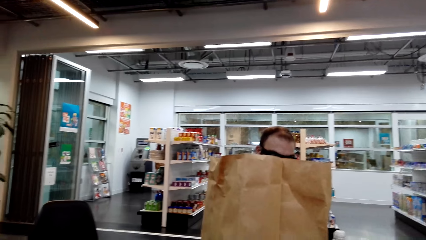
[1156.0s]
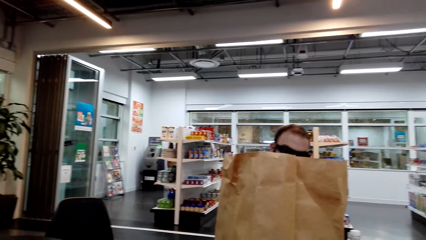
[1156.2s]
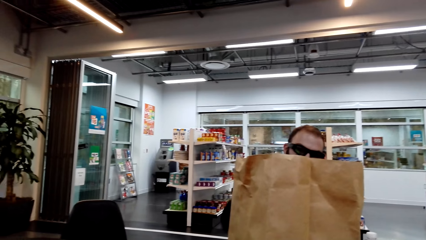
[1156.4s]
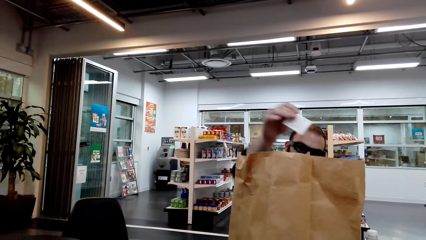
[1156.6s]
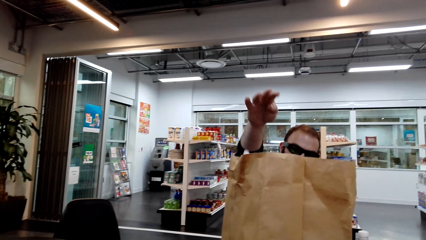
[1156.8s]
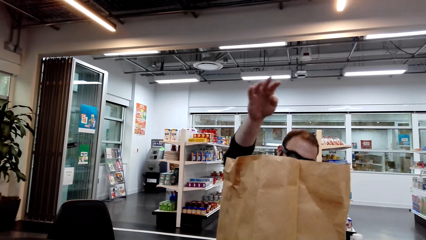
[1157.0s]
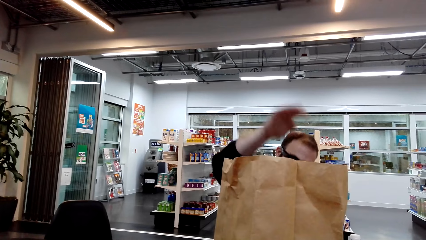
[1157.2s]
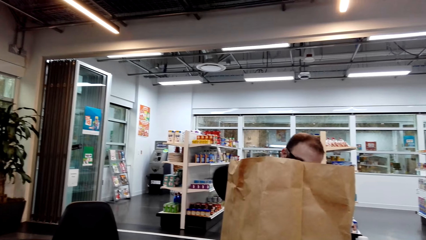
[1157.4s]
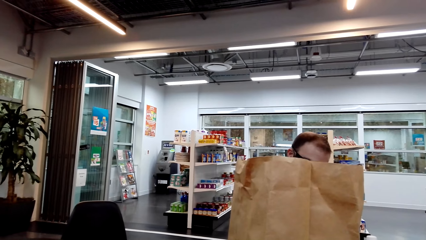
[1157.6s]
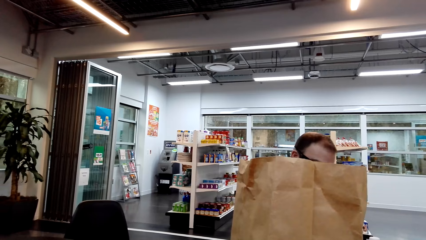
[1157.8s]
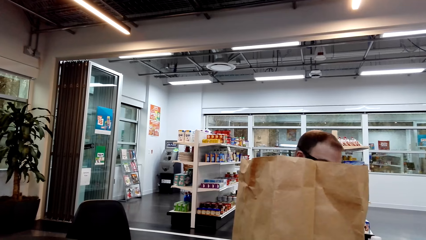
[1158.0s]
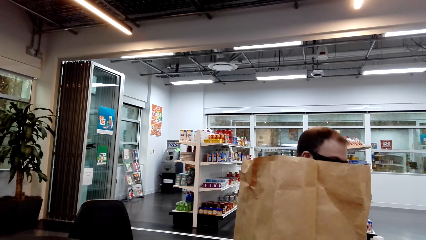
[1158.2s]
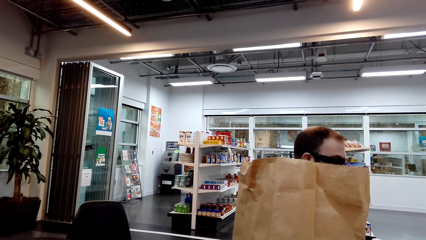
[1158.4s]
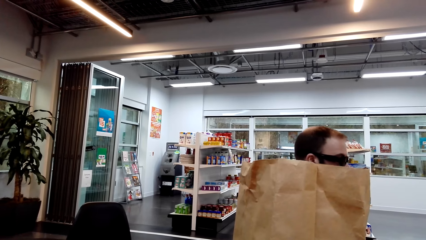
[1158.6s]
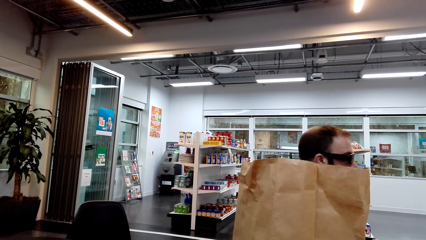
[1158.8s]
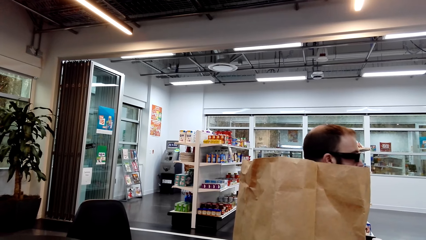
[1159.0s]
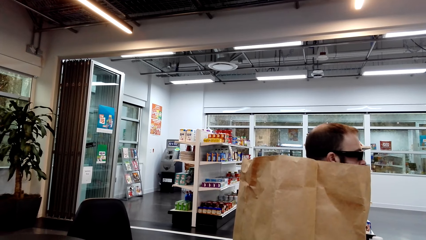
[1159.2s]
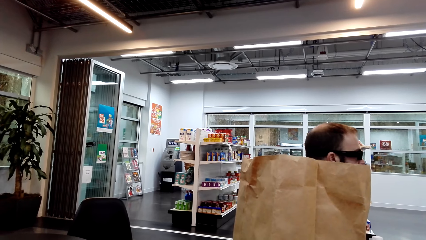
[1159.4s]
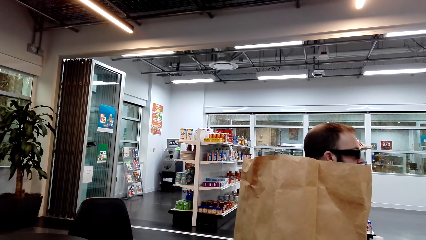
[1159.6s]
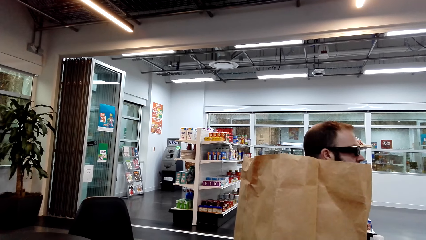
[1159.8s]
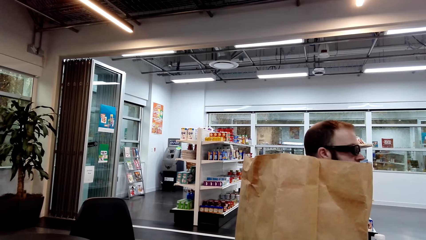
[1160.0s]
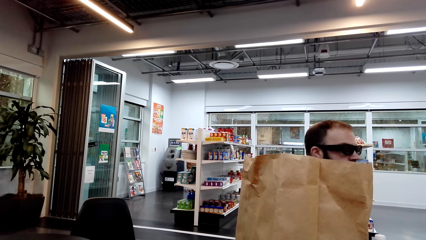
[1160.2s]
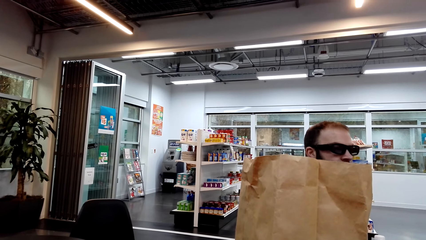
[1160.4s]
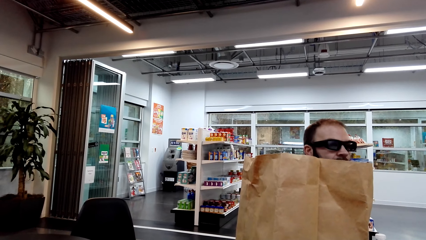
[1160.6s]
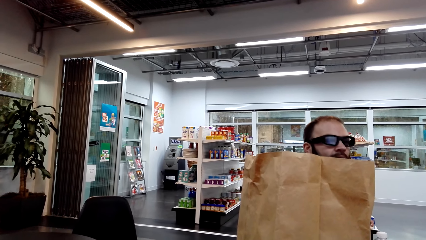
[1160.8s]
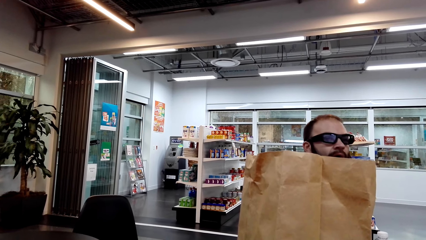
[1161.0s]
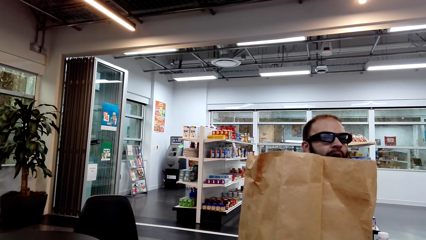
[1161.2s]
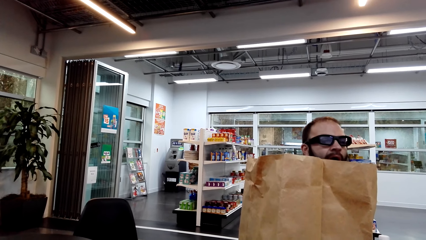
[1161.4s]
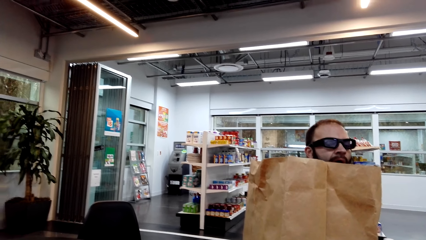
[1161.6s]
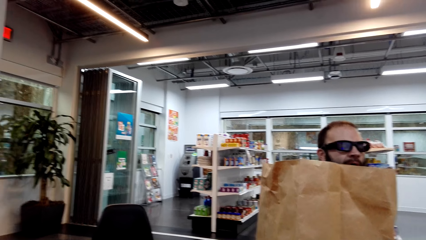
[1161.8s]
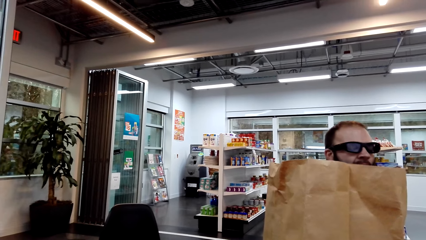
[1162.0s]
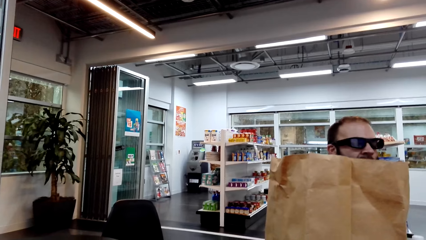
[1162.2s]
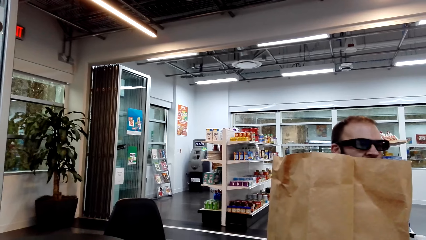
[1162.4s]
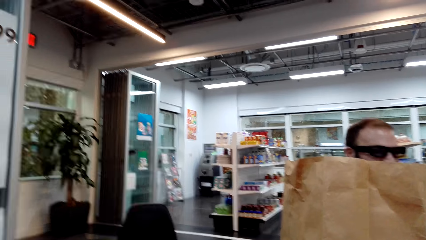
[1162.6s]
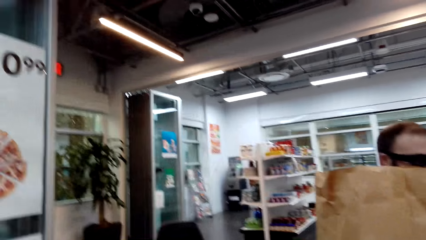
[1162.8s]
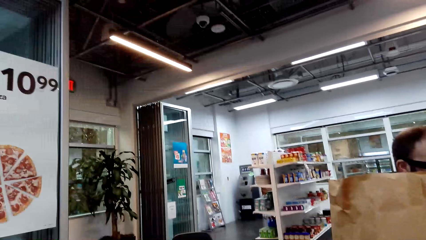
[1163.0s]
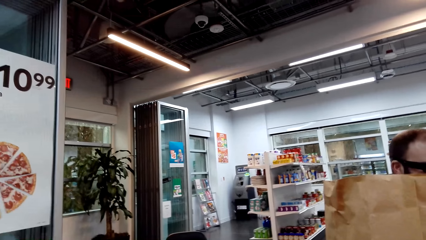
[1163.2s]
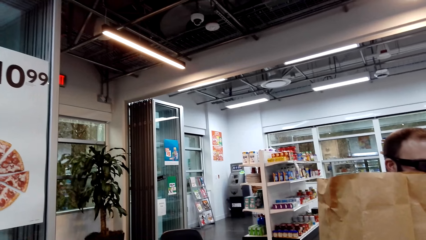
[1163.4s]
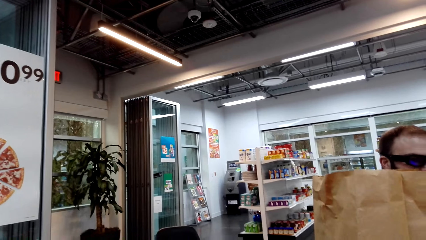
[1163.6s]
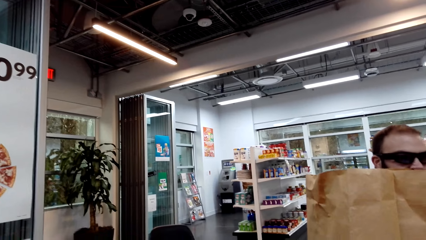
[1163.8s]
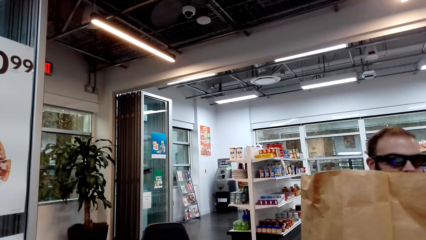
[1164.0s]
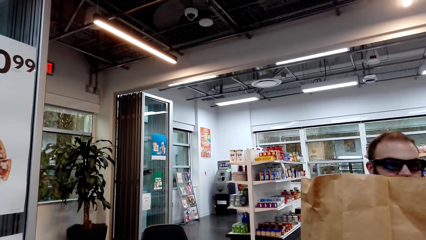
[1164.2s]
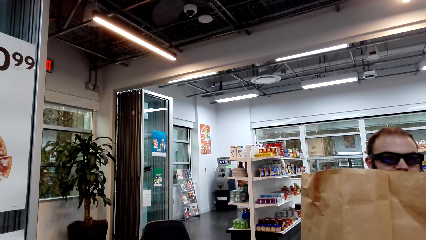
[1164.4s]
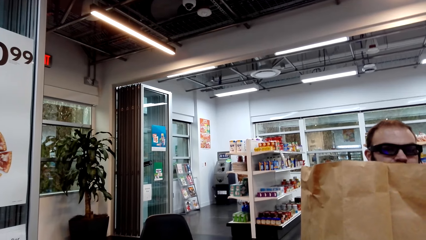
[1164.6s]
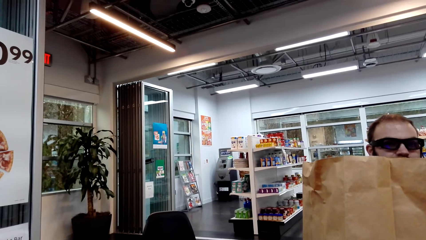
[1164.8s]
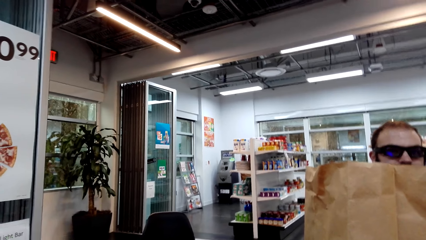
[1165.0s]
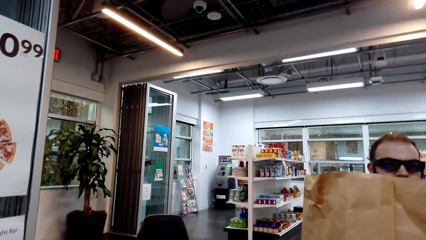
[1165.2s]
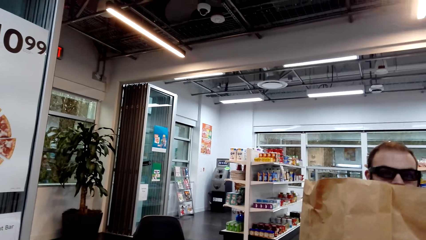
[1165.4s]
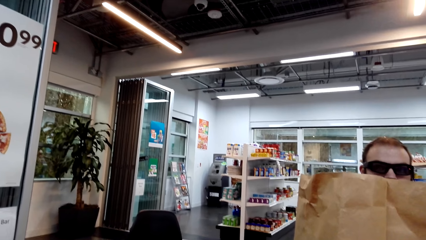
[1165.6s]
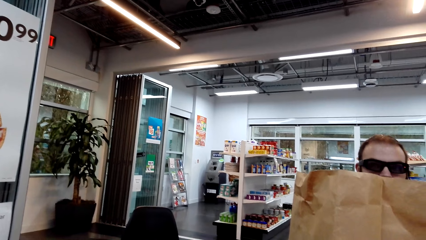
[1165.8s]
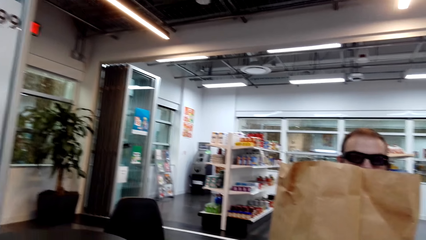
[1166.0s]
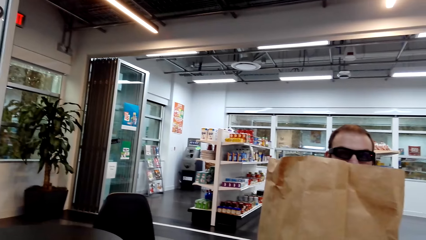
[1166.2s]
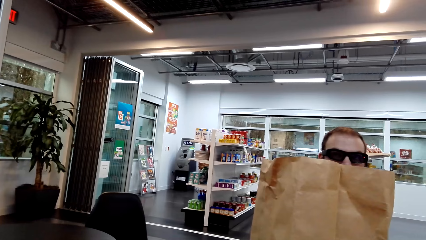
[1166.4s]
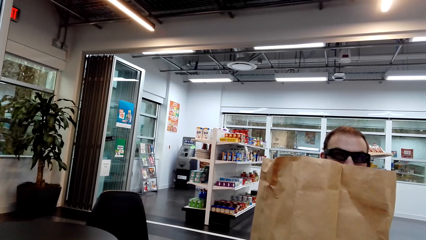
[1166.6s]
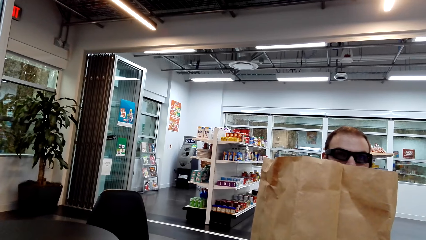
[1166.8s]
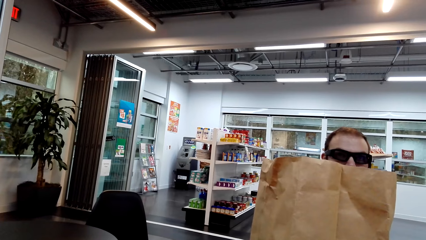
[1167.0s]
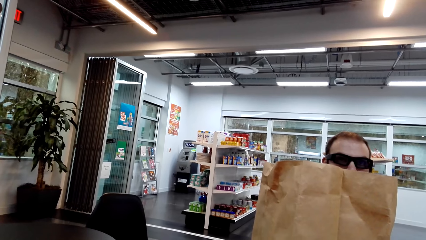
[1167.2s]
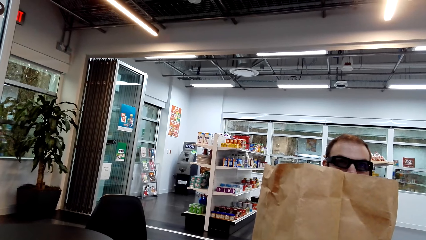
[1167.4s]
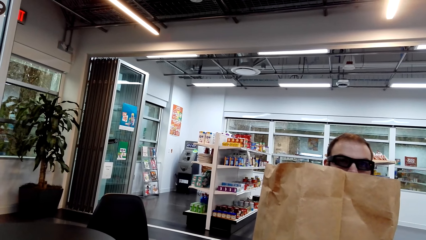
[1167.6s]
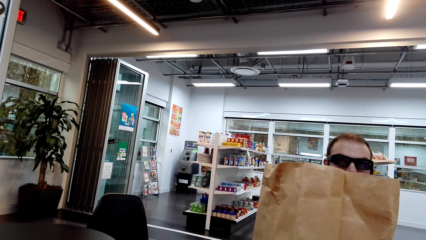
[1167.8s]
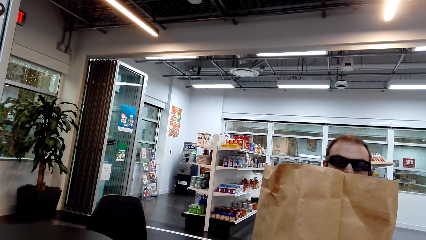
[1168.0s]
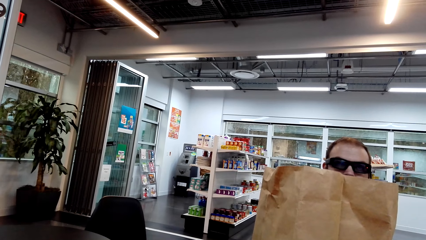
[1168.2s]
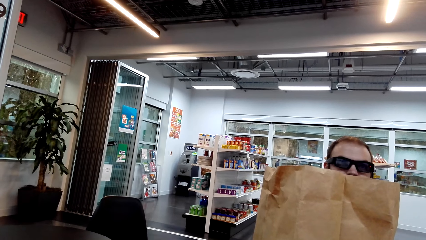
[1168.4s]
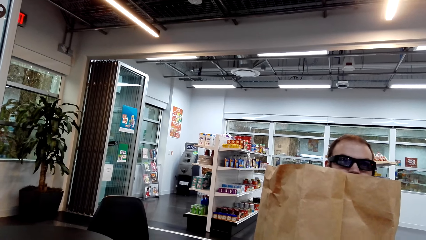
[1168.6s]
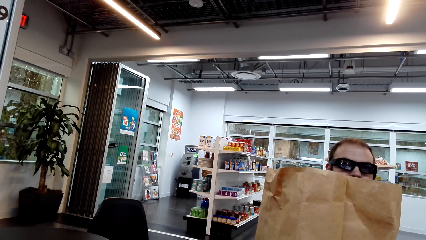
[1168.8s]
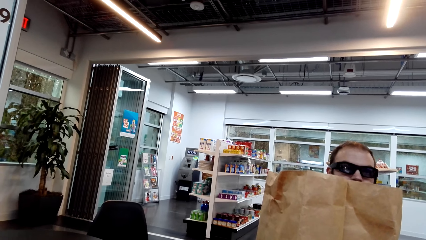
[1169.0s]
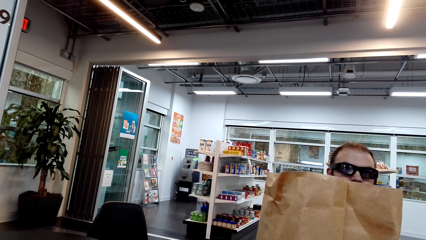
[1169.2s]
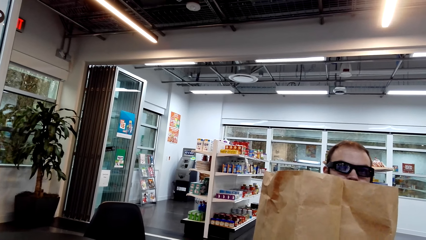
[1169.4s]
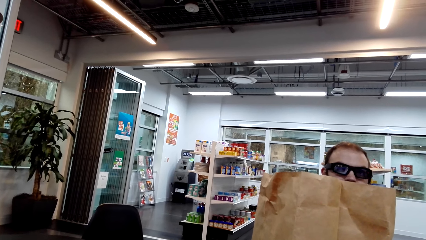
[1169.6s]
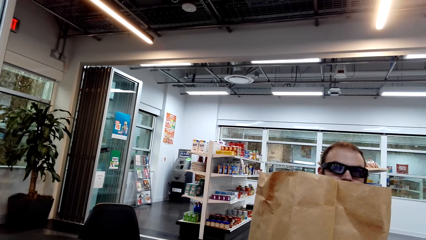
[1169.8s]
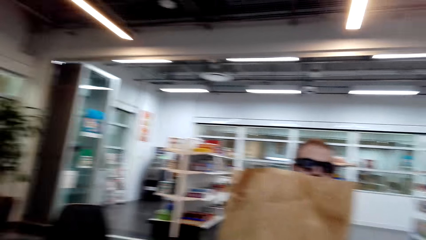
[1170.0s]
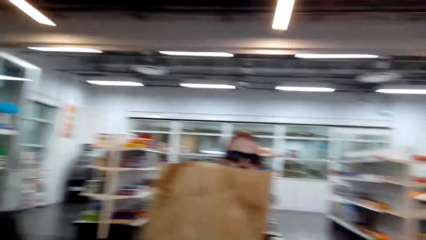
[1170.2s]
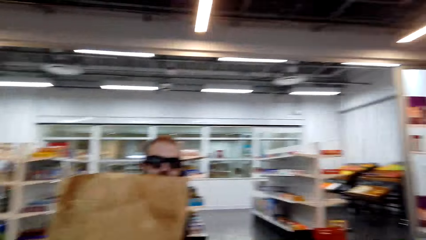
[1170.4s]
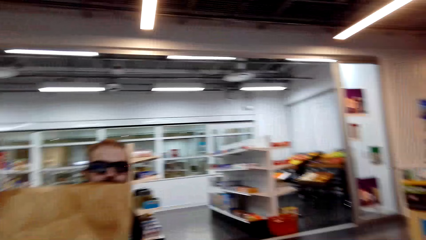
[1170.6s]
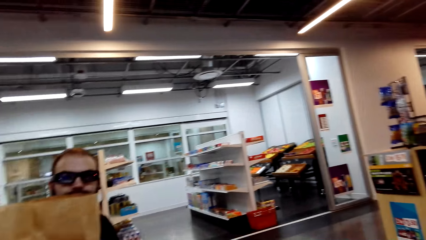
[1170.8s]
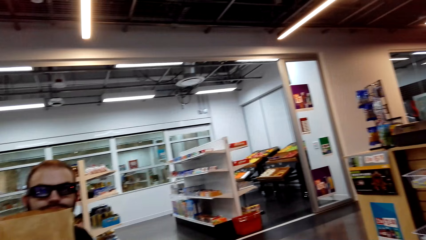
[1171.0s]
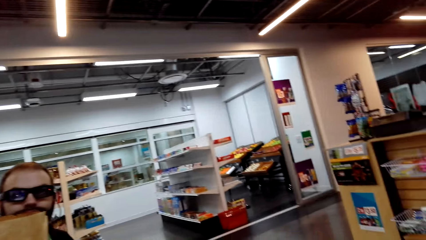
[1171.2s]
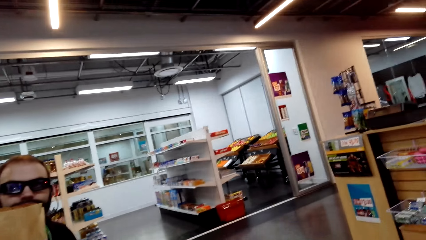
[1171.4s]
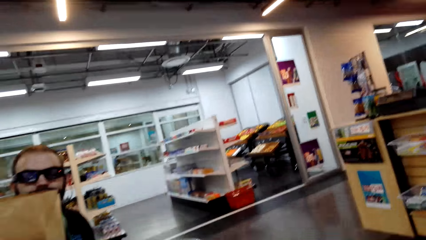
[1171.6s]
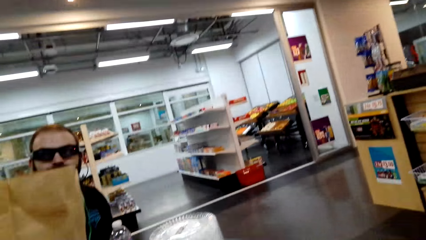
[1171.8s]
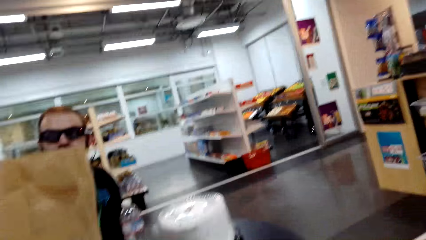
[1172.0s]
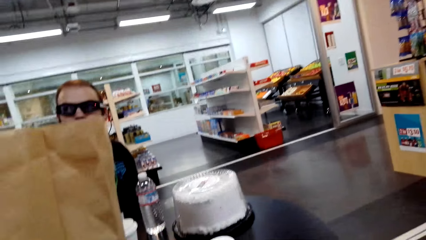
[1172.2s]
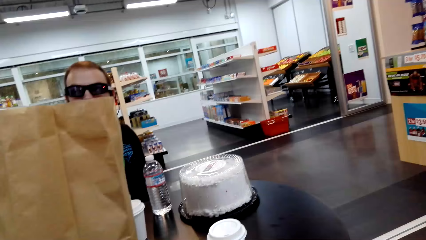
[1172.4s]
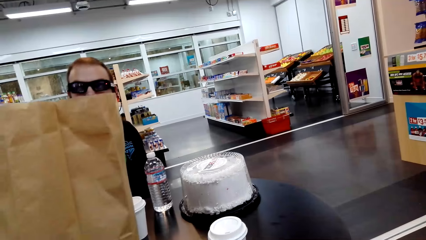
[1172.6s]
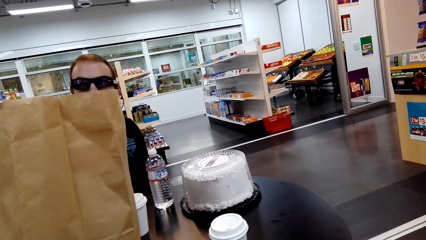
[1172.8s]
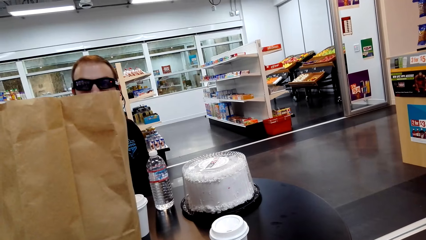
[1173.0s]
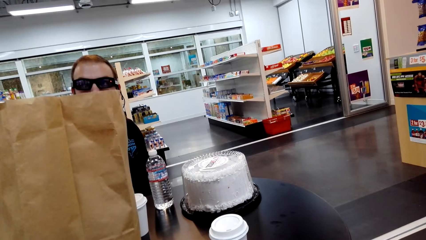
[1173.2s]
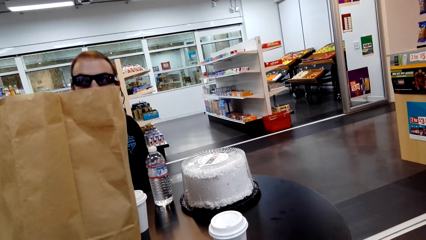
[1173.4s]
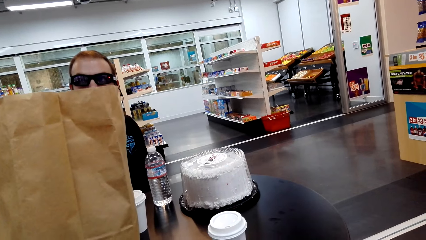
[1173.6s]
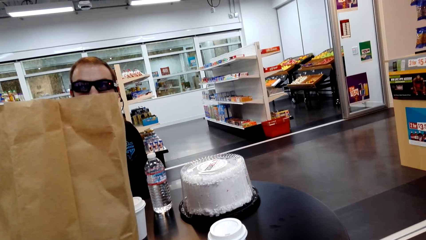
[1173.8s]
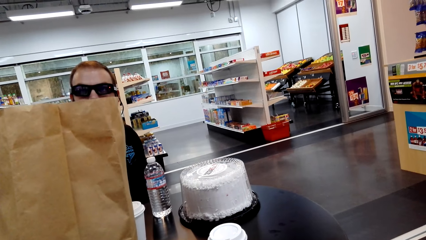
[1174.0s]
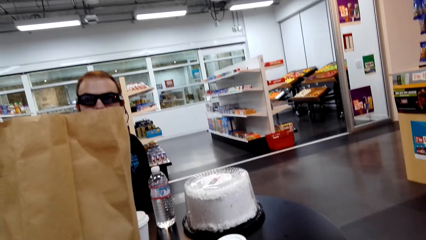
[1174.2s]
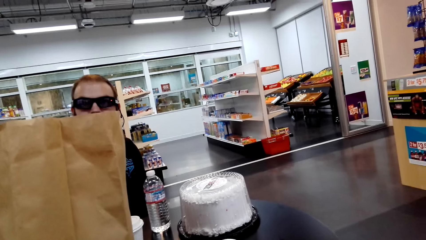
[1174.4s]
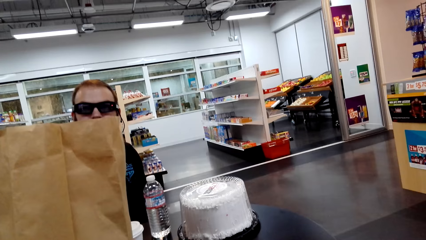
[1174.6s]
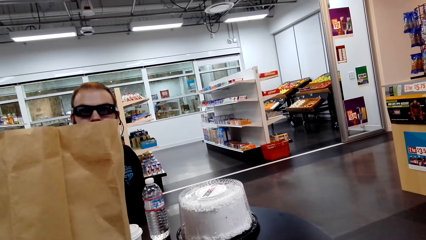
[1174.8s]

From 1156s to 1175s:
A person puts something in the shopping bag. The camera wearer looks around. The person looks around the supermarket. The person dialogues with the camera wearer.
